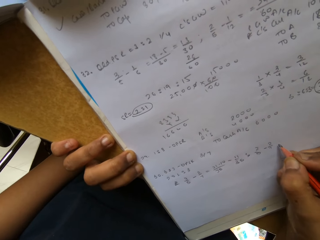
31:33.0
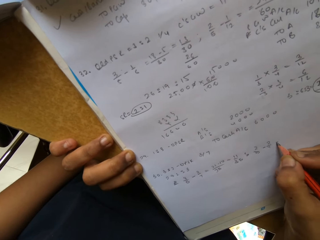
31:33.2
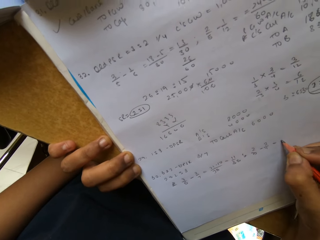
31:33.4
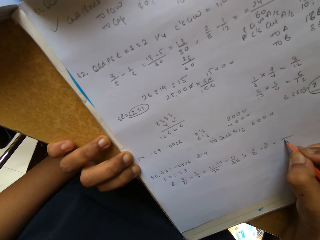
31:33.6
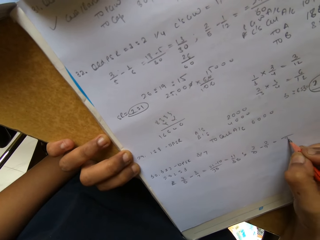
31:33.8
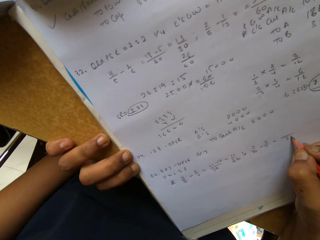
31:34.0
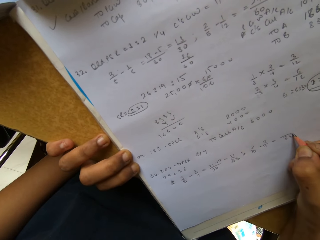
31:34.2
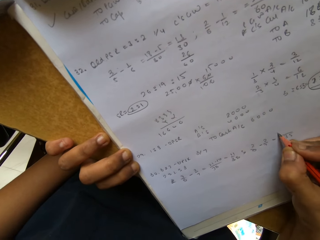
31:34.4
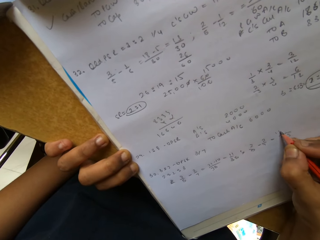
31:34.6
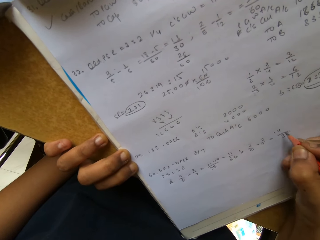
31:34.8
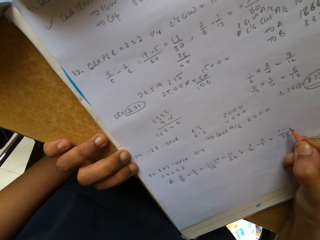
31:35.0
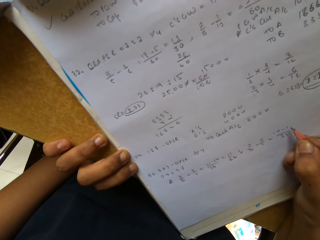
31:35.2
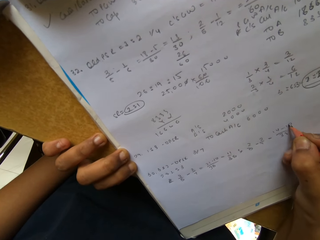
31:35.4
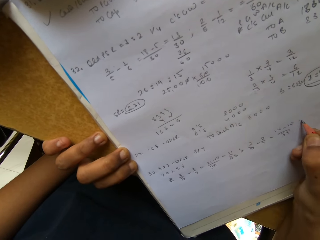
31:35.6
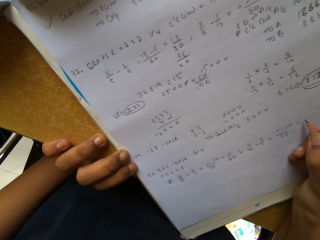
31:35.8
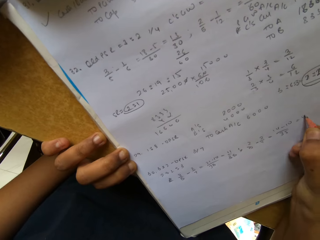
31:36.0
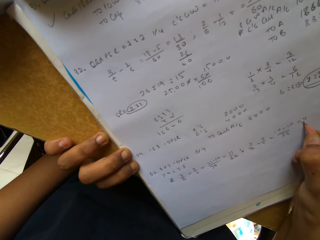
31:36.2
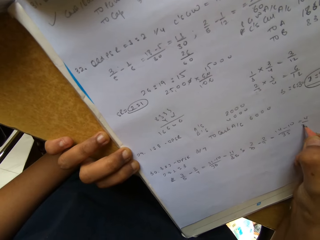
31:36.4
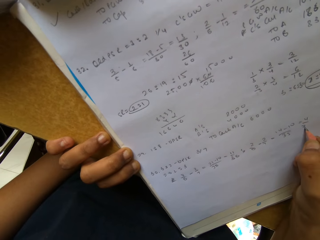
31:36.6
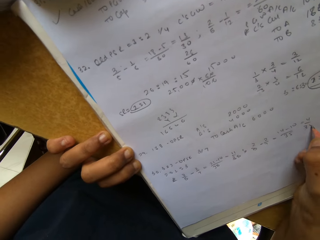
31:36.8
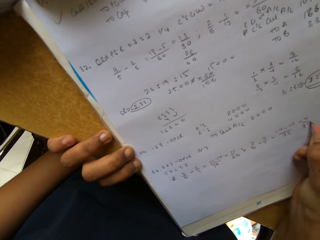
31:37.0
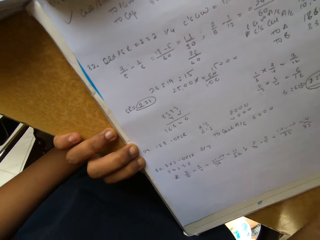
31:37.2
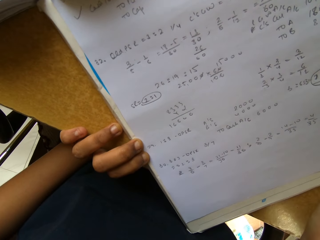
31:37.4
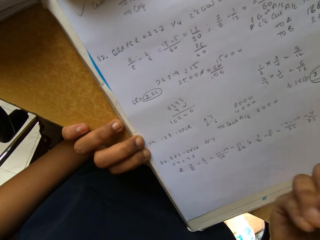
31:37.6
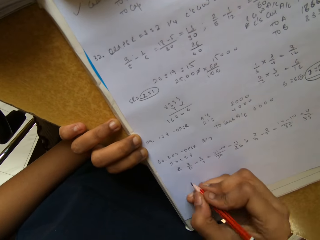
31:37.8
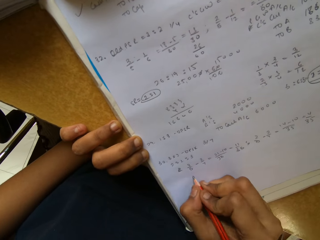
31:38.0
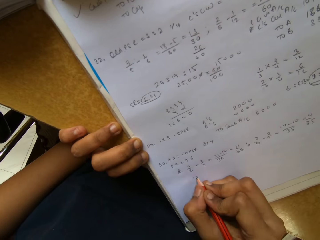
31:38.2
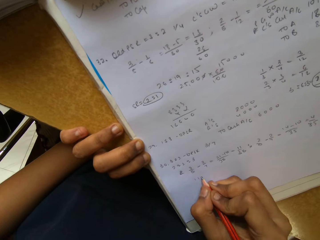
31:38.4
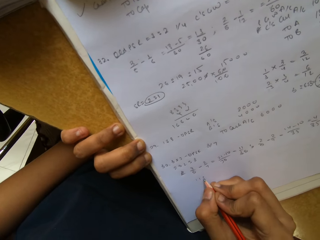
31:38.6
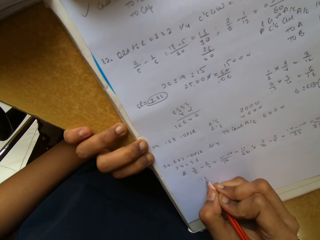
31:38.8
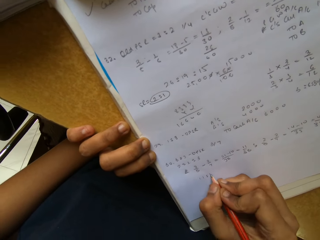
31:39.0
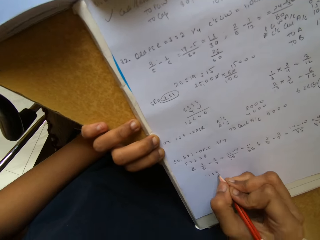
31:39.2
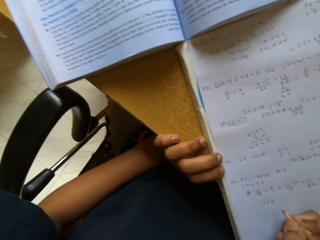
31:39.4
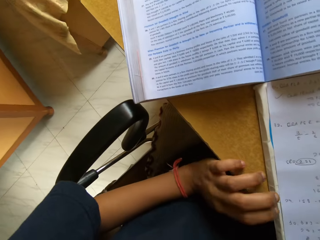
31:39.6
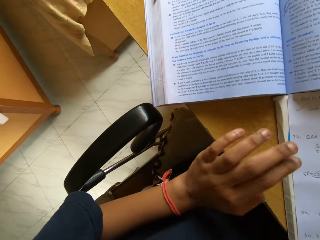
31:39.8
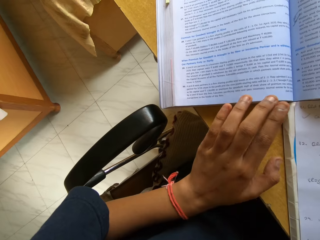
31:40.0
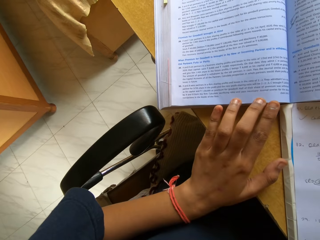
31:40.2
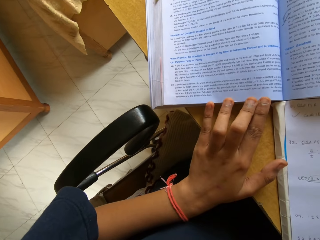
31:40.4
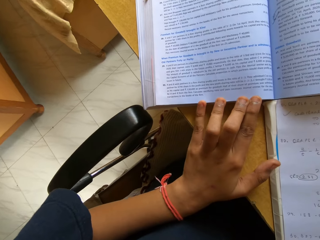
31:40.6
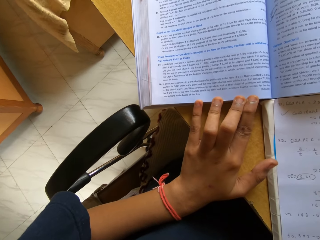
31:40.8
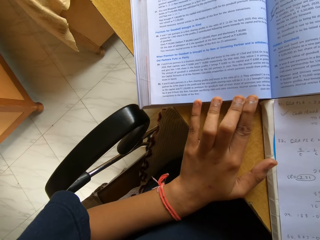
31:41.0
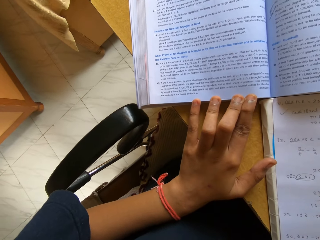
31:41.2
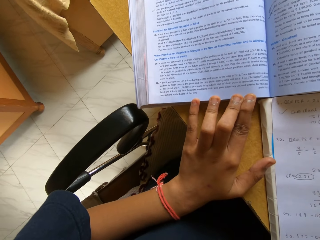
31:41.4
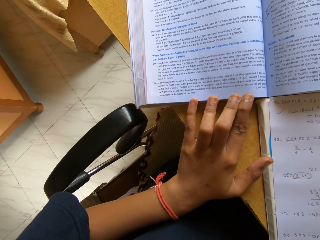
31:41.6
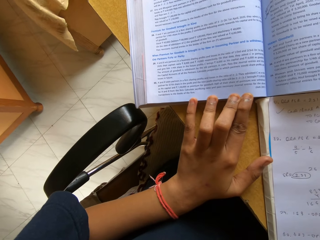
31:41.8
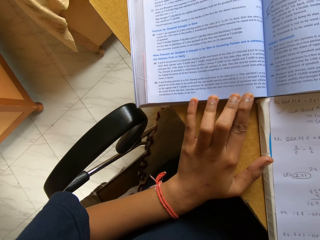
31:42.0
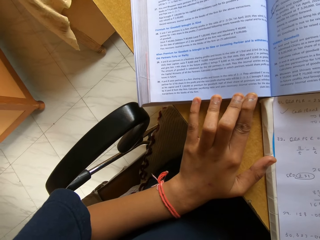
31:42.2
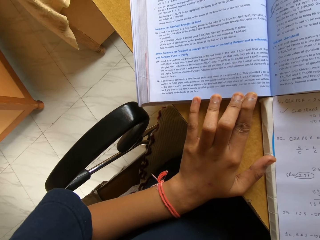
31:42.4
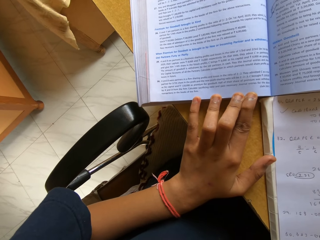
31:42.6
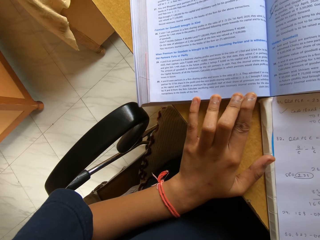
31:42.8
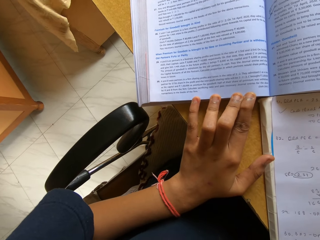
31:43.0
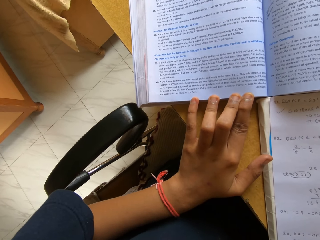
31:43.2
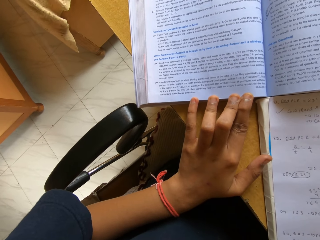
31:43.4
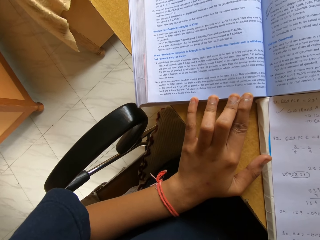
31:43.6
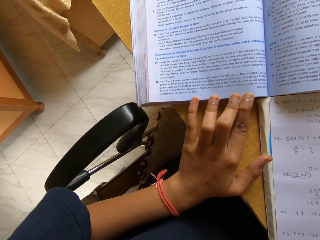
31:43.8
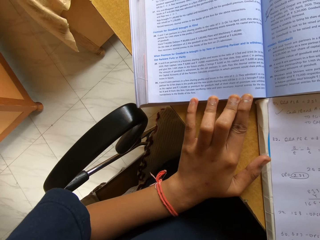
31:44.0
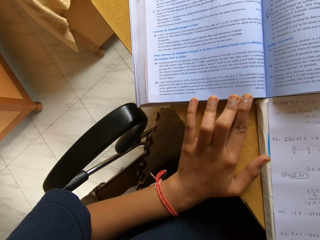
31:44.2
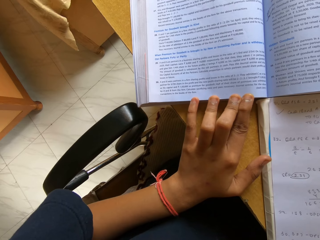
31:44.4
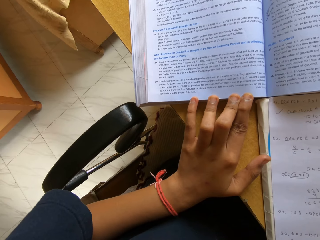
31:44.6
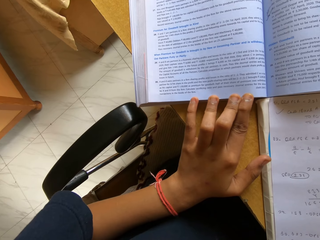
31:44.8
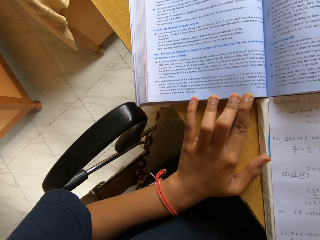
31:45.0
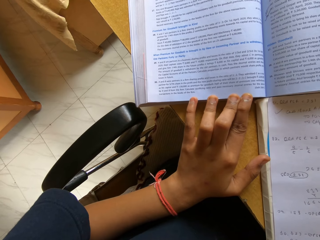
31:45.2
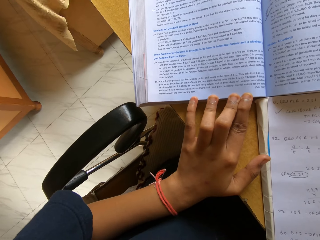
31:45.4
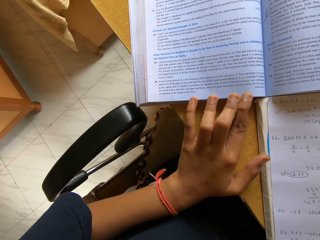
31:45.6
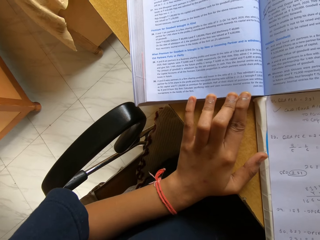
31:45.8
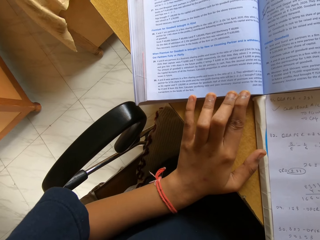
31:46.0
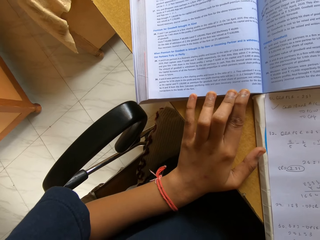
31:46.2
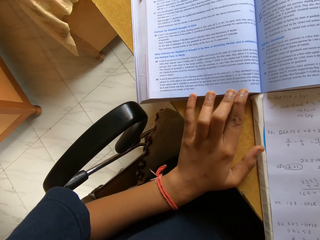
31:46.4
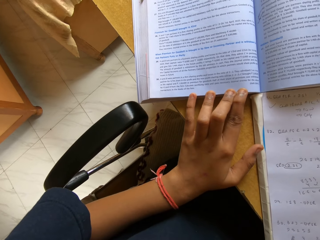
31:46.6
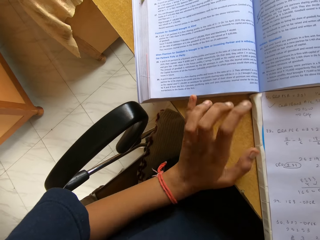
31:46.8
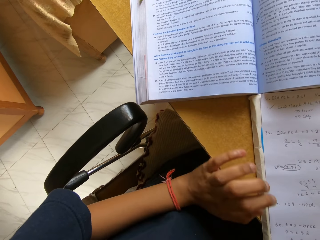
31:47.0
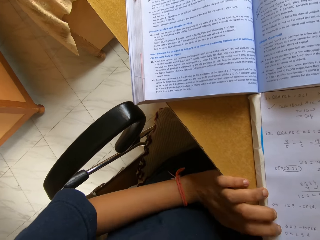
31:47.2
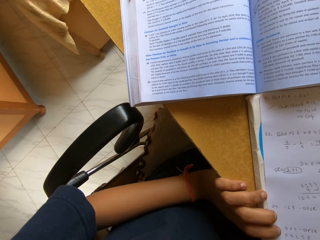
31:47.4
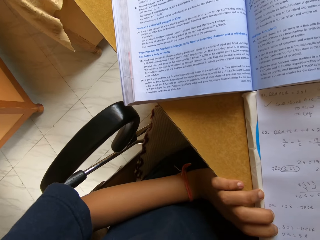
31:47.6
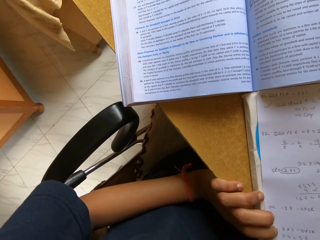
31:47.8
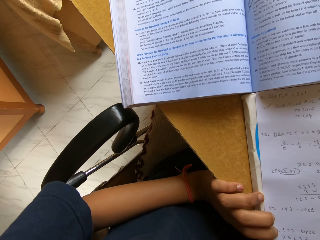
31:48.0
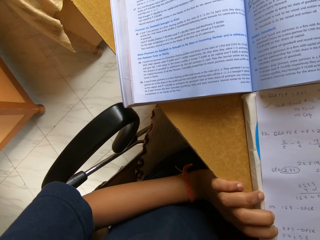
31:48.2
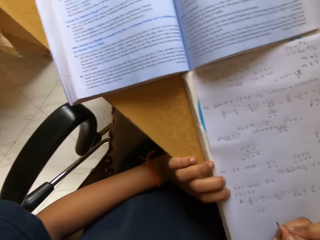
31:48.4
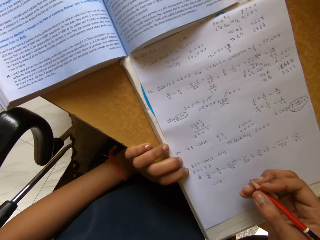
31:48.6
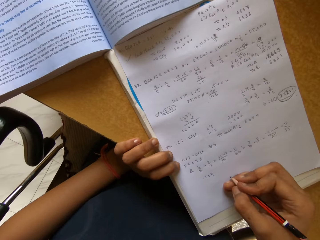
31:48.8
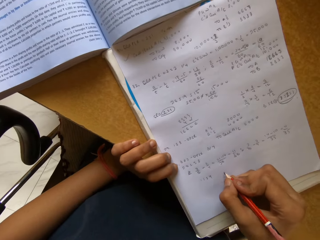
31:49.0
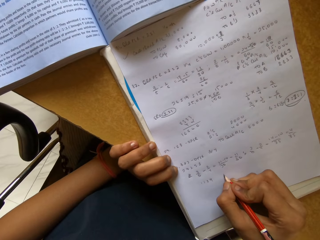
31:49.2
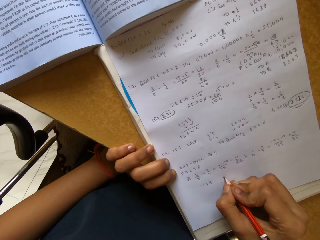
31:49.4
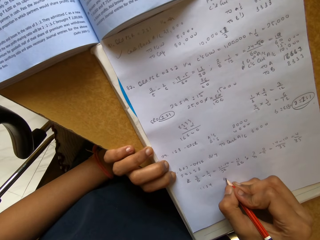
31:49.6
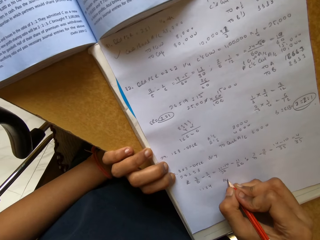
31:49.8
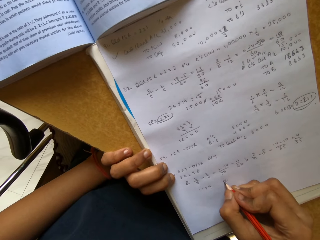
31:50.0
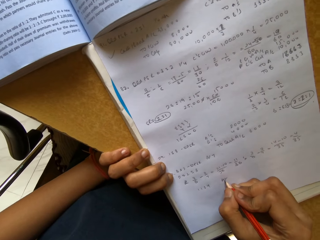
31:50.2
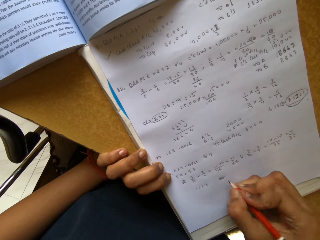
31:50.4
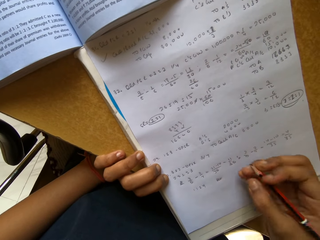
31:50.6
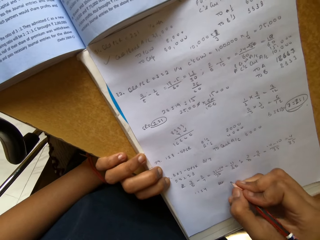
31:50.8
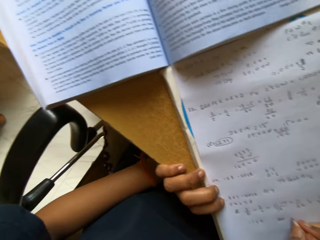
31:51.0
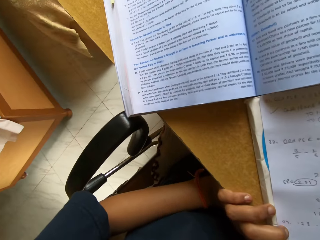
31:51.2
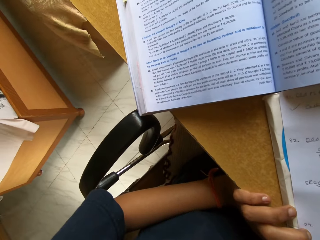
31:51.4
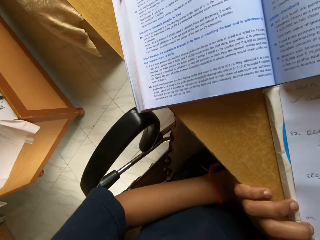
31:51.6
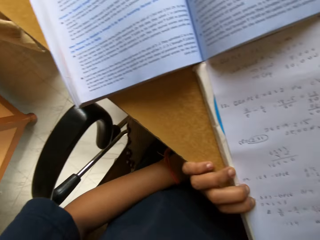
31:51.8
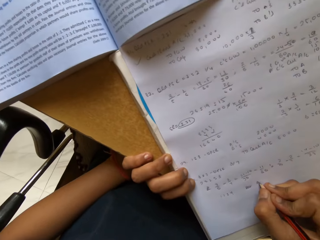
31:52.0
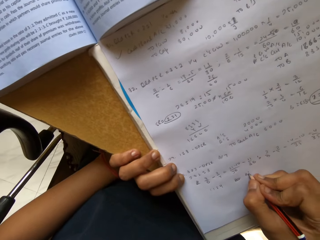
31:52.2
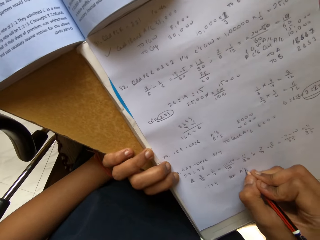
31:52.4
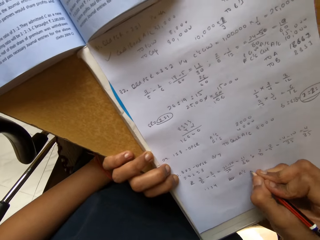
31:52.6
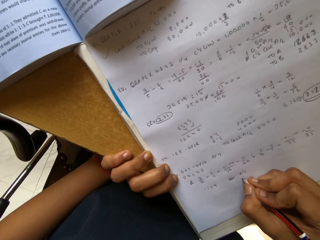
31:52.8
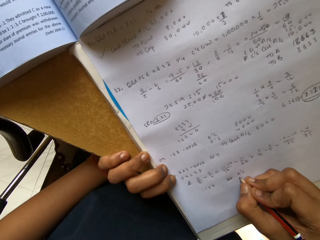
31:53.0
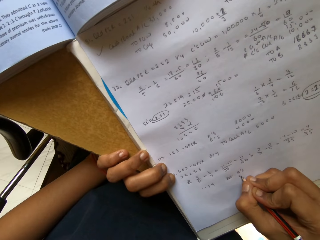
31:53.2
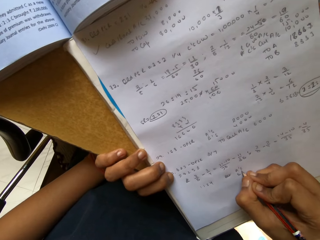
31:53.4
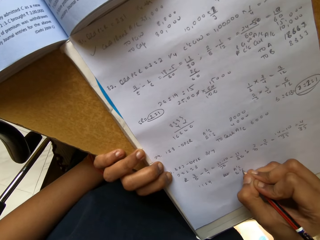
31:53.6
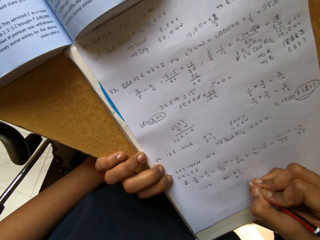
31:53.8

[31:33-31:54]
The camera wearer reads a book. They write on the book with a pencil.
